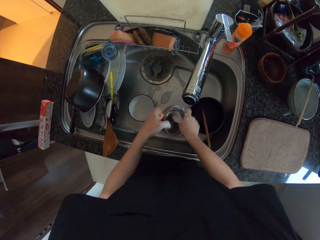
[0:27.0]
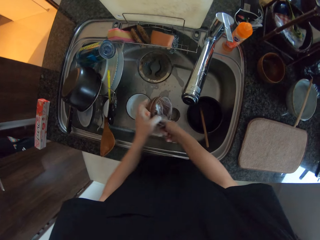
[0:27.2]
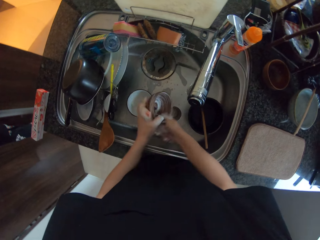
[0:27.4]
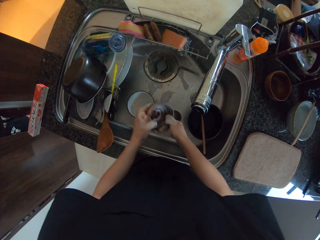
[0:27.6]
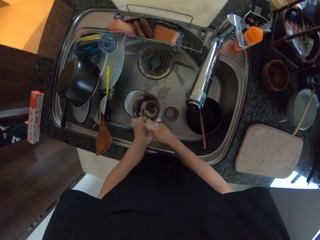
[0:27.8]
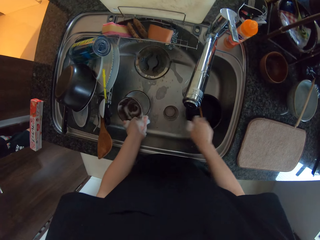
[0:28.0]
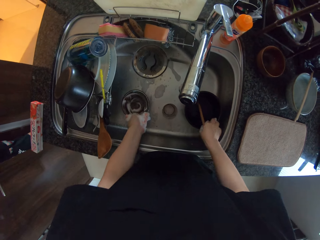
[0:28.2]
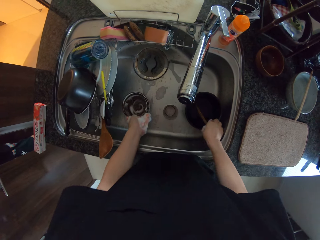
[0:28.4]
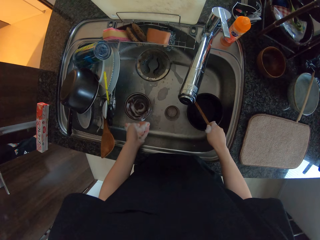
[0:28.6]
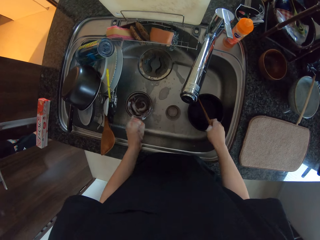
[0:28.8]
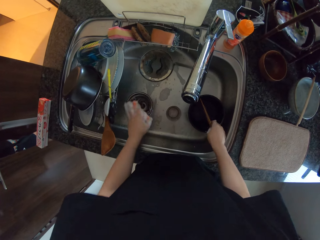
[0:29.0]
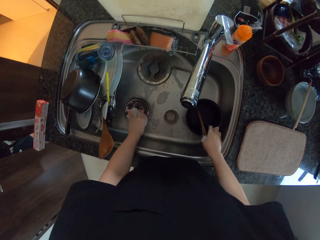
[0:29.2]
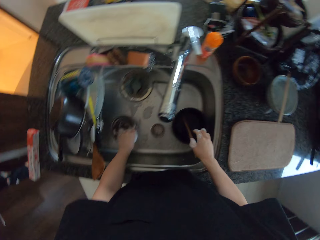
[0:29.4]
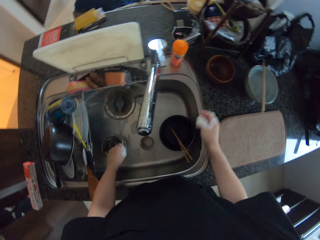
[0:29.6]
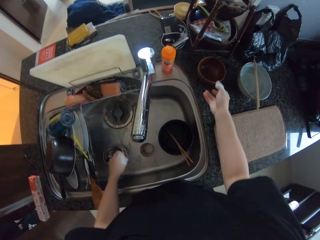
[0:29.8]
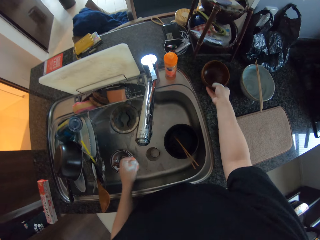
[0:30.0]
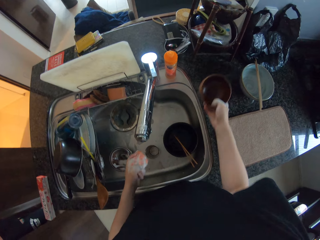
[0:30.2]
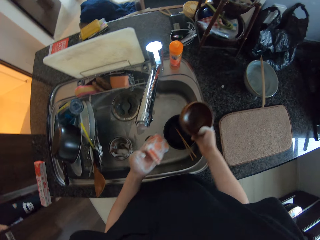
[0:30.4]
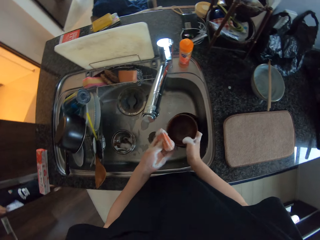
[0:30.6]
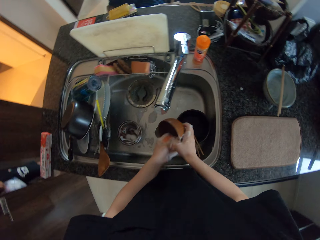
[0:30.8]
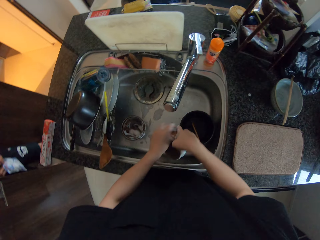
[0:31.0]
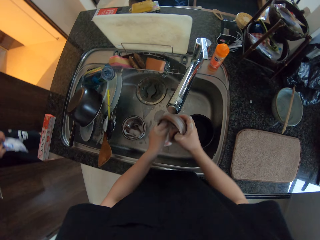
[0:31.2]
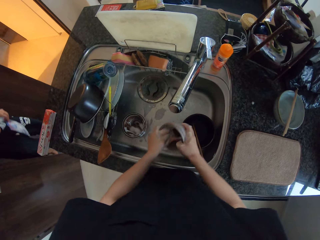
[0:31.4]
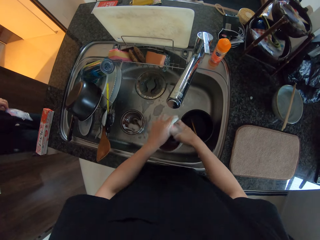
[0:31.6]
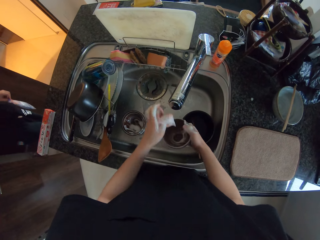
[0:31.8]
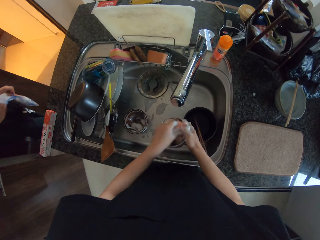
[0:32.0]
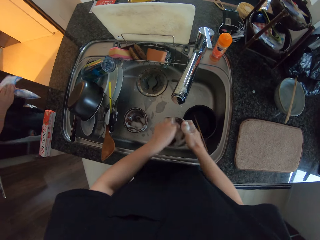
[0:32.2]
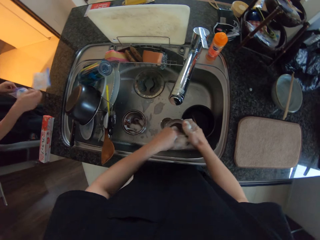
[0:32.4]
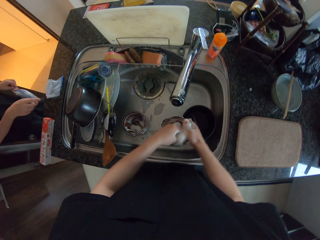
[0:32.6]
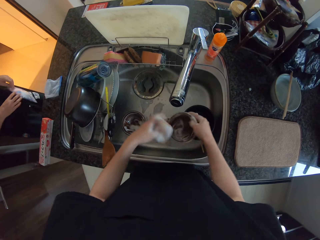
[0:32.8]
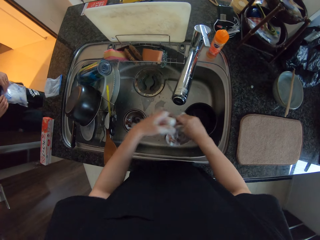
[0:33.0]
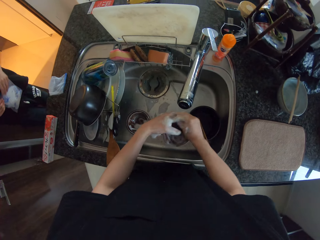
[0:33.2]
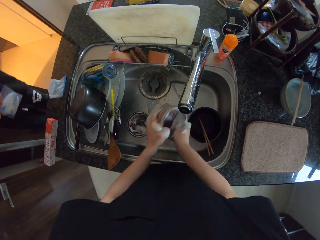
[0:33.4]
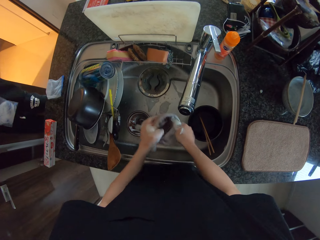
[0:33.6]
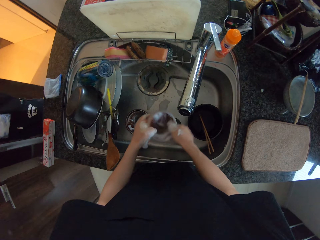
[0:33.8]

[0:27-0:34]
The camera wearer holds the chopsticks in the bowl in the sink with his right hand. He places the bowl into a bowl in the sink. He picks up a bowl from the table with his right hand. He washes the bowl with the sponge in his left hand. A man puts the packet on the kitchen counter.

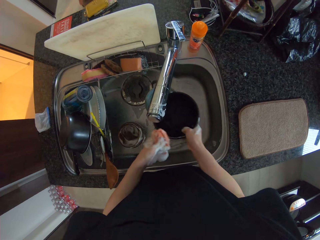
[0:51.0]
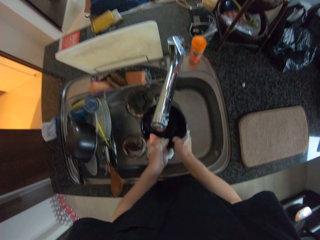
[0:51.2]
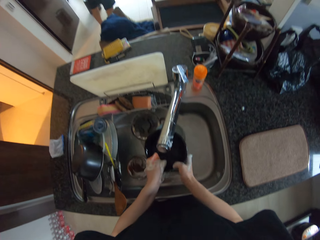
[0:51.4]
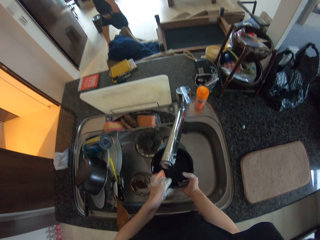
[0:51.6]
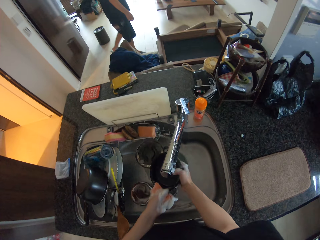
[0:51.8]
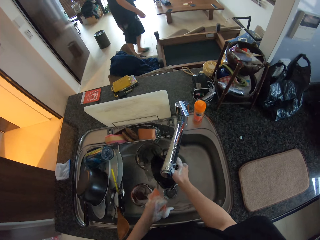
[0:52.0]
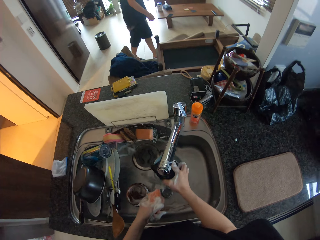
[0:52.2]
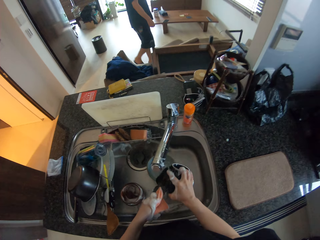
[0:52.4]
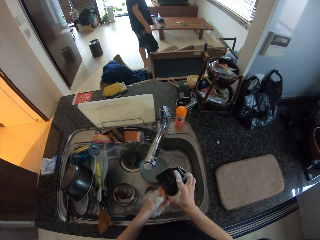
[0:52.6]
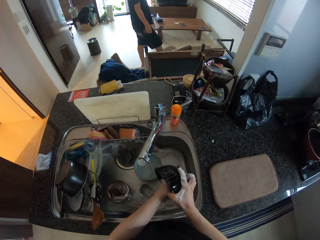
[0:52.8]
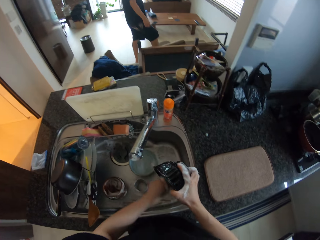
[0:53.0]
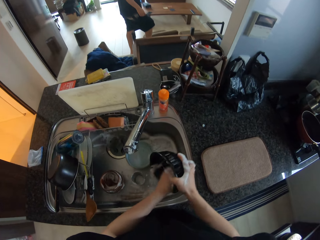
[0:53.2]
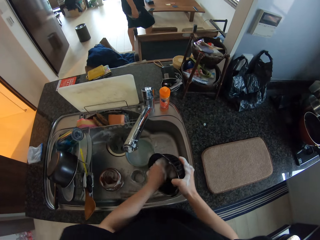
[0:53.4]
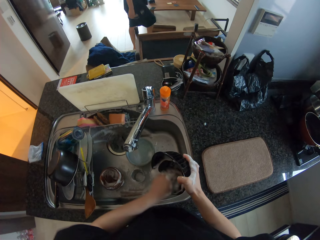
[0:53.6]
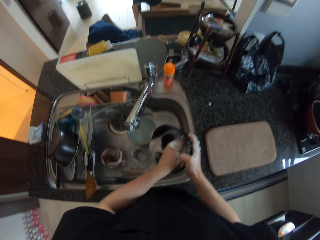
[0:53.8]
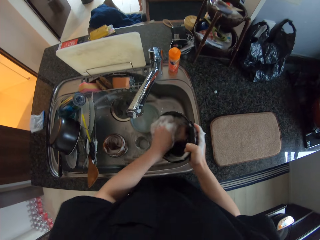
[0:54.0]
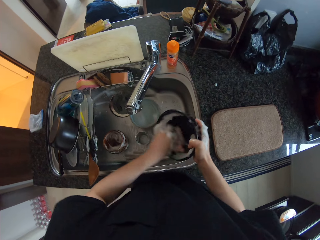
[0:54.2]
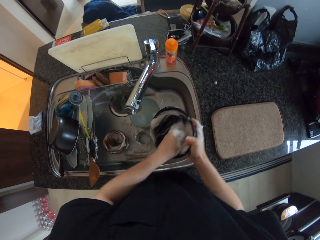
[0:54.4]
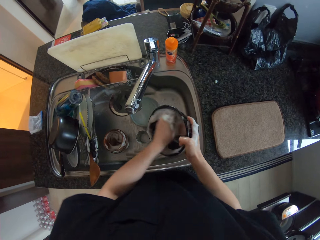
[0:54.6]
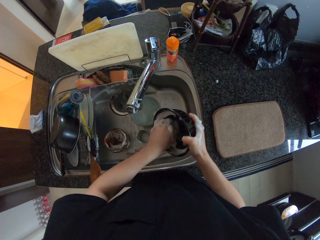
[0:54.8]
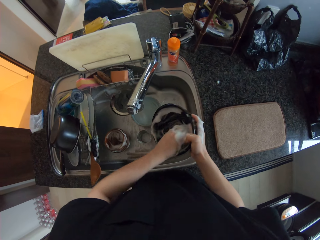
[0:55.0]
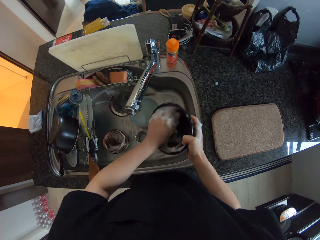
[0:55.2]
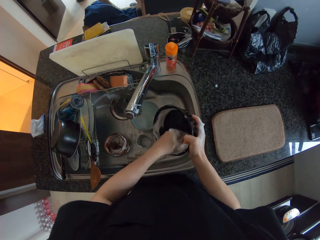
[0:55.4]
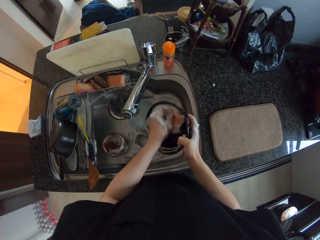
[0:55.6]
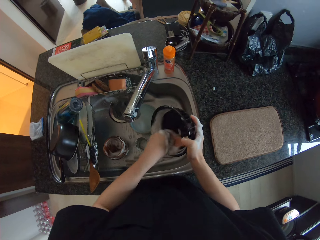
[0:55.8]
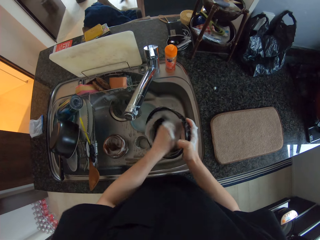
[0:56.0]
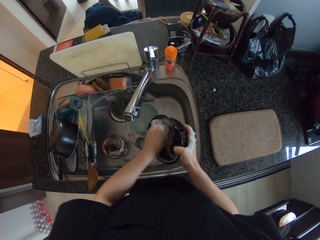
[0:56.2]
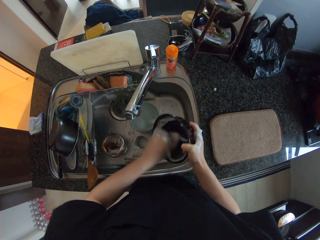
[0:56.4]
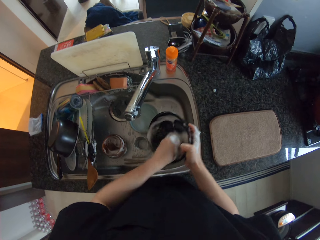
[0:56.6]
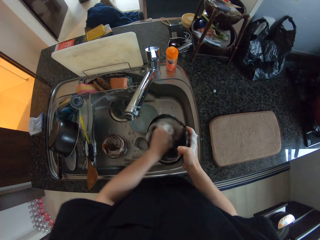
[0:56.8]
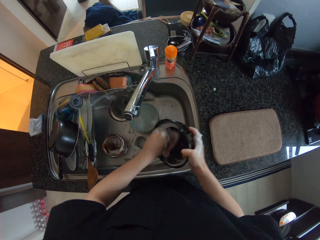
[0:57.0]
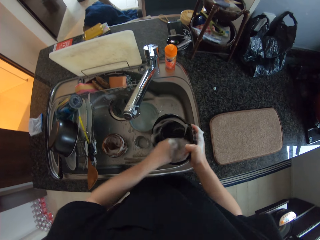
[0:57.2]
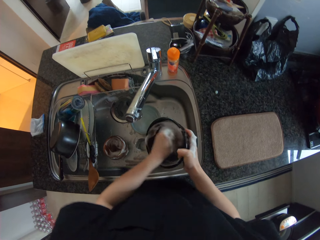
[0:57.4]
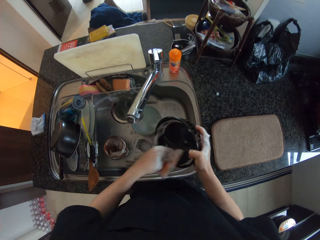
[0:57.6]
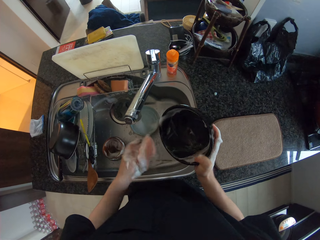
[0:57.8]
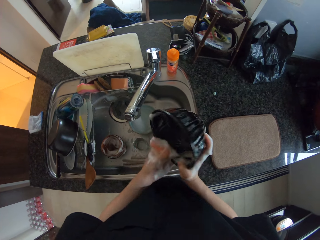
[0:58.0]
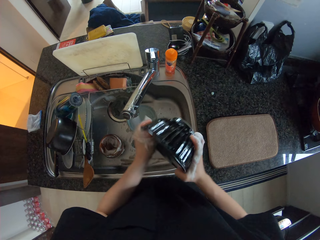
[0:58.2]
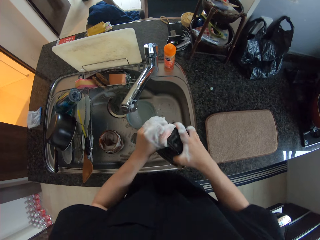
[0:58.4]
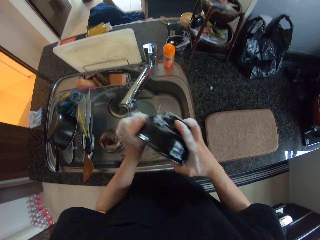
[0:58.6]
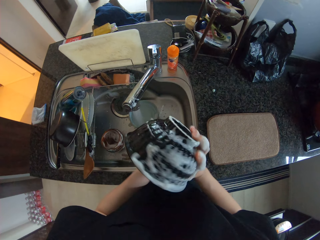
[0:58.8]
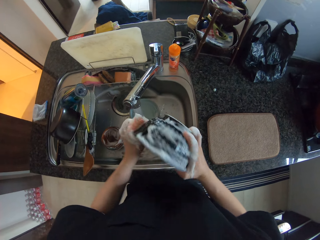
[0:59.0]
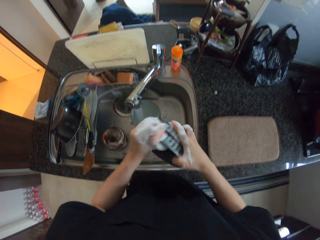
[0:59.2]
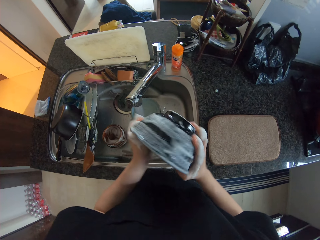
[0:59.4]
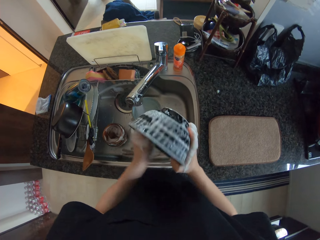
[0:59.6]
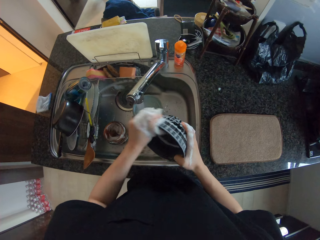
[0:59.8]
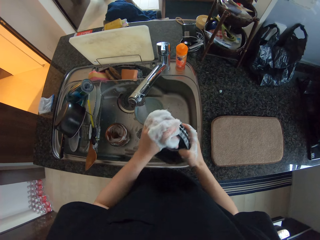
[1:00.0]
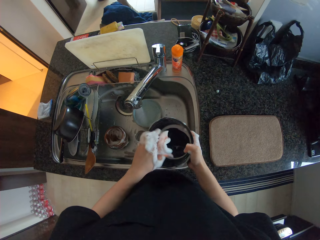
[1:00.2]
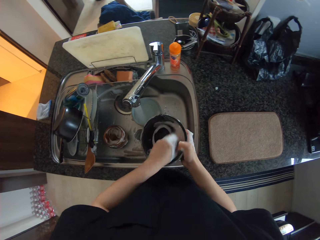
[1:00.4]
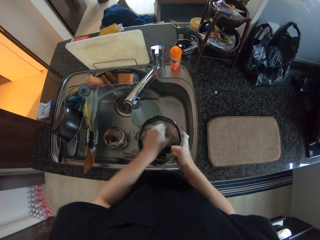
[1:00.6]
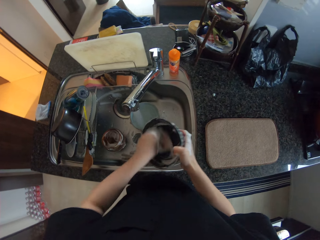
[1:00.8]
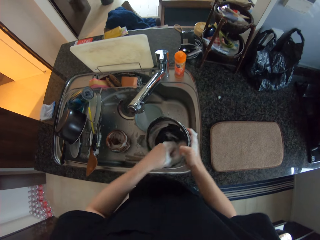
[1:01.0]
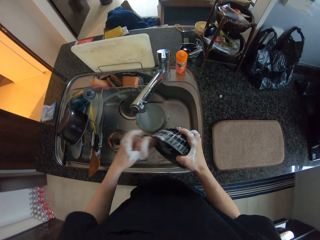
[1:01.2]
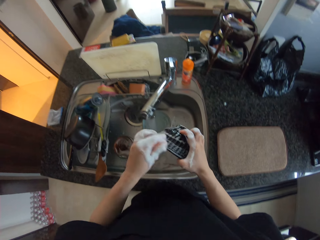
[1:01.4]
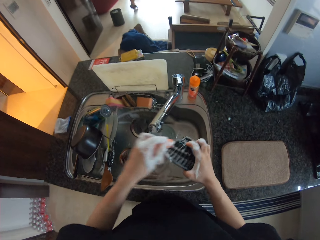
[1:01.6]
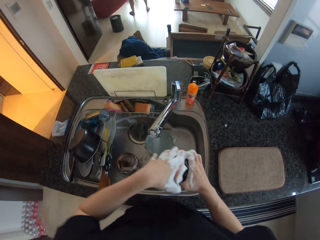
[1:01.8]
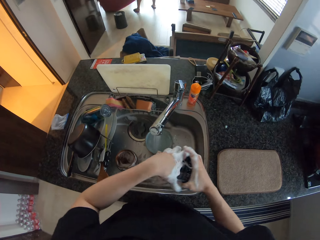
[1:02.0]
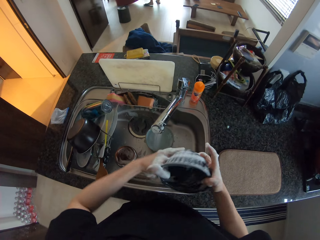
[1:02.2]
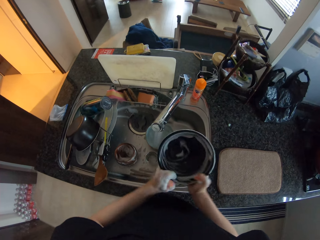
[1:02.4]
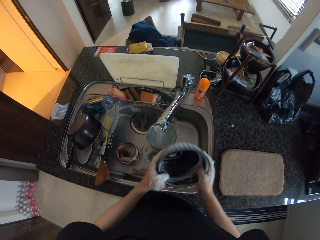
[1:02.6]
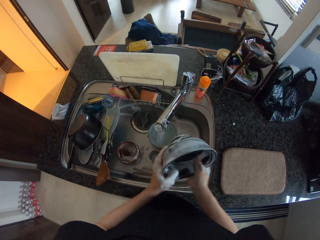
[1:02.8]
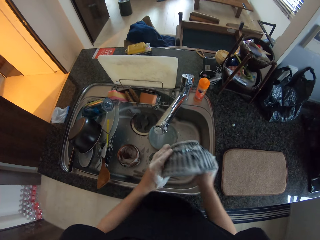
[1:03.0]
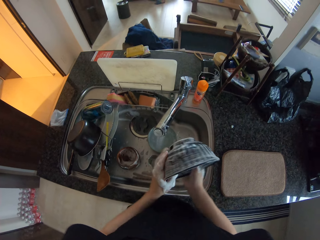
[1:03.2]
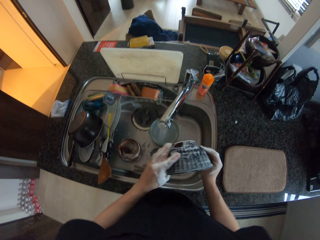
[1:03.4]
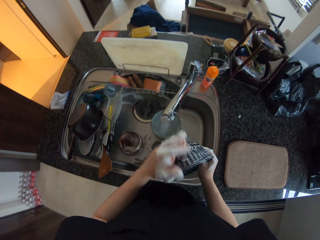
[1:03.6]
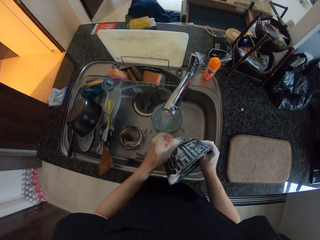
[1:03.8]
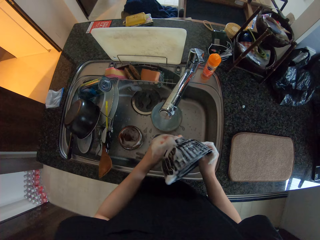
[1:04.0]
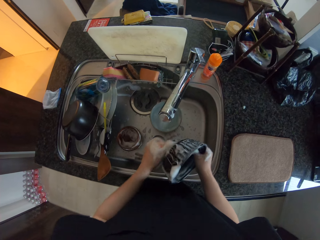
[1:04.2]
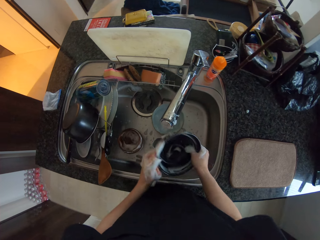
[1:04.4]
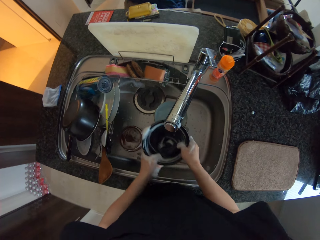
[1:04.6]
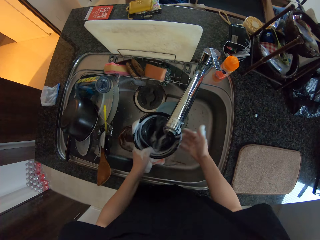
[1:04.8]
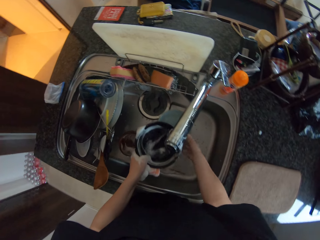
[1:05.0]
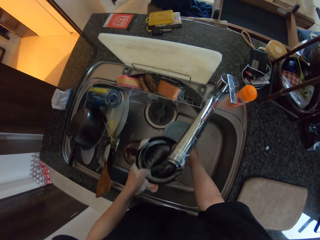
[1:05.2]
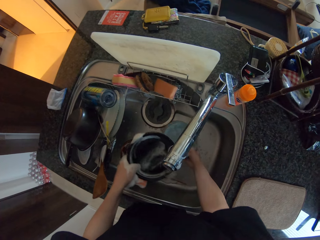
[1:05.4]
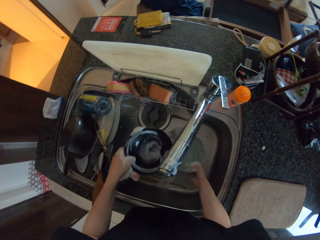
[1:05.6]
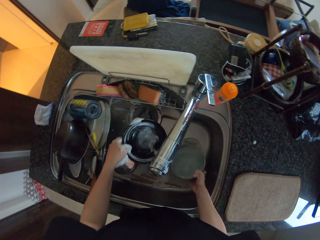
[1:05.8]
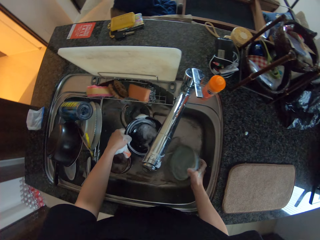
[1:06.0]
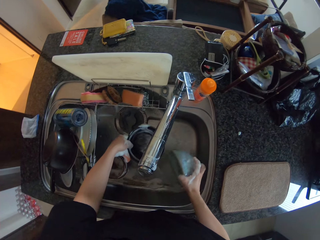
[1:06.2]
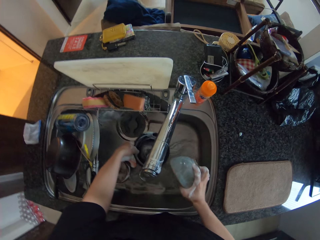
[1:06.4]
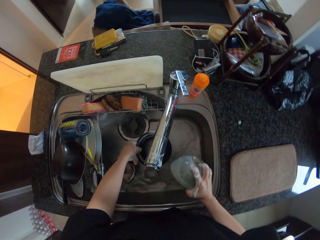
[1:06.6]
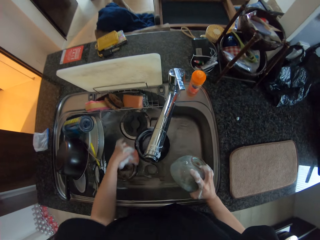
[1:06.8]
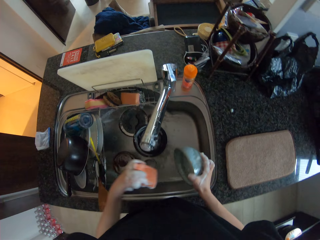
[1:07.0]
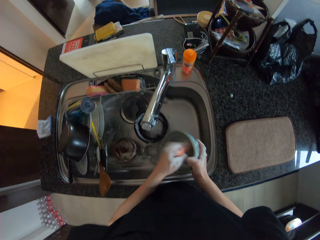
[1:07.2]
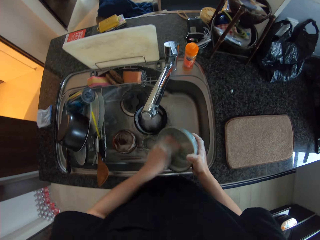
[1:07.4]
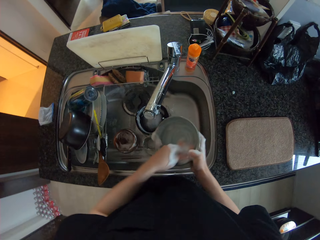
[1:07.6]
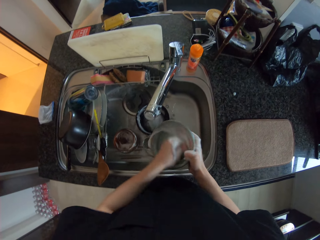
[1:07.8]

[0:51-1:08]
The camera wearer turns the water in the bowl into the sink. He washes the bowl with the sponge in his left hand. He picks up a bowl from the sink with his right hand. He turns the water in the bowl into the sink. He places the bowl in his left hand into the sink. He washes the bowl with the sponge in his left hand.
